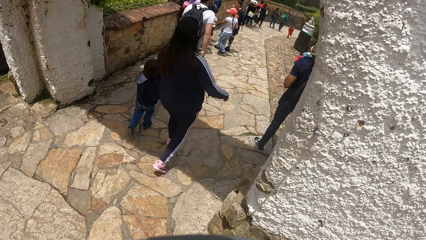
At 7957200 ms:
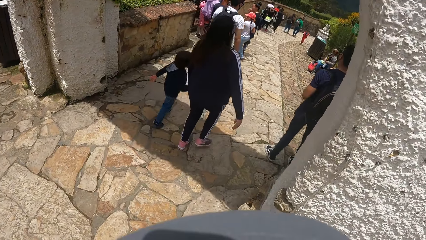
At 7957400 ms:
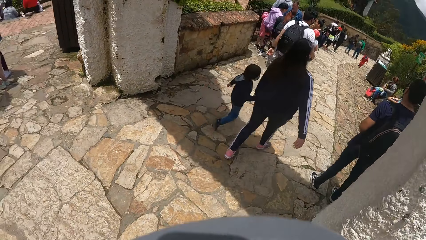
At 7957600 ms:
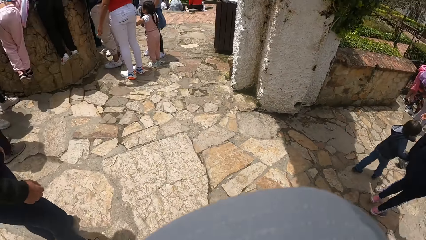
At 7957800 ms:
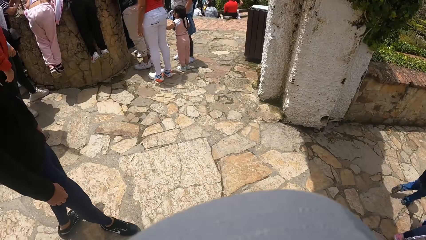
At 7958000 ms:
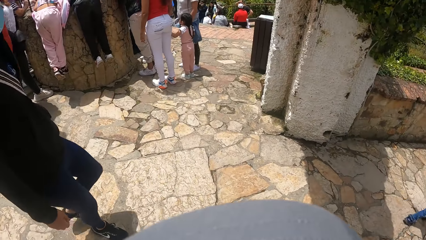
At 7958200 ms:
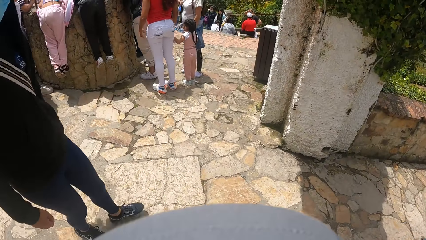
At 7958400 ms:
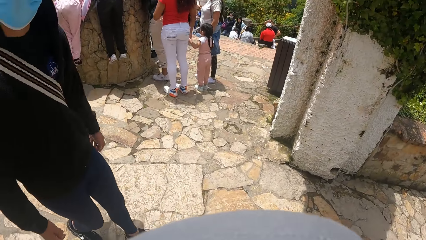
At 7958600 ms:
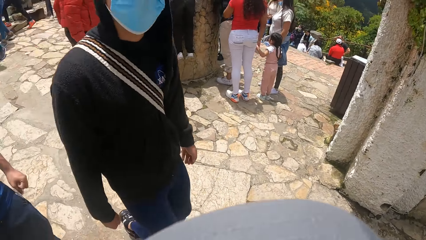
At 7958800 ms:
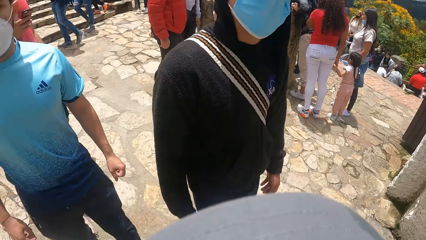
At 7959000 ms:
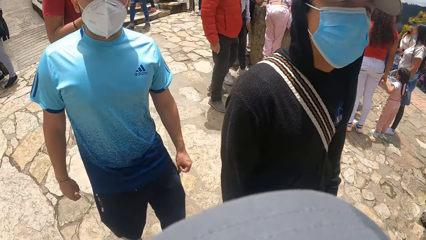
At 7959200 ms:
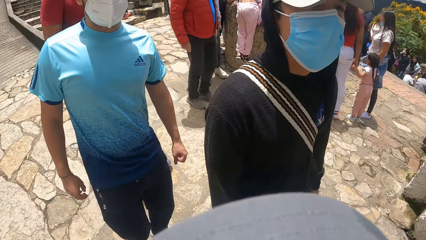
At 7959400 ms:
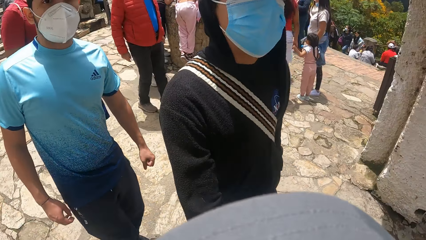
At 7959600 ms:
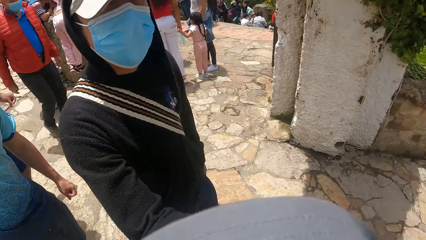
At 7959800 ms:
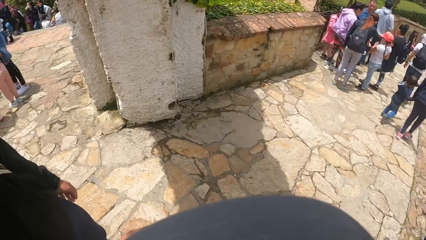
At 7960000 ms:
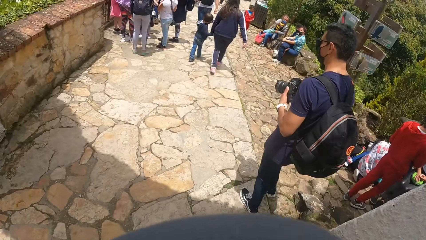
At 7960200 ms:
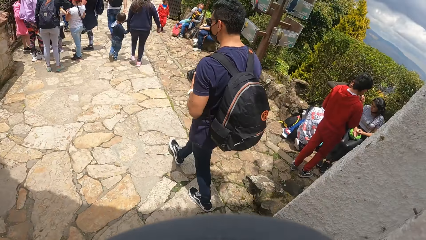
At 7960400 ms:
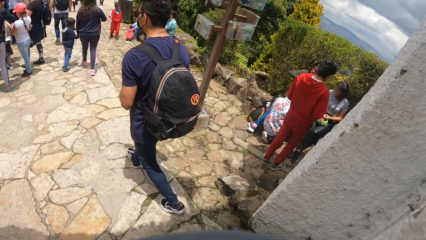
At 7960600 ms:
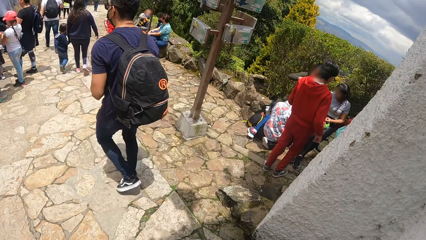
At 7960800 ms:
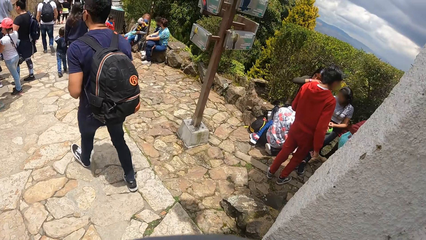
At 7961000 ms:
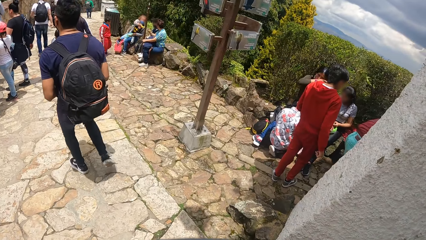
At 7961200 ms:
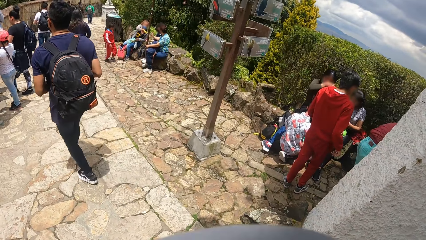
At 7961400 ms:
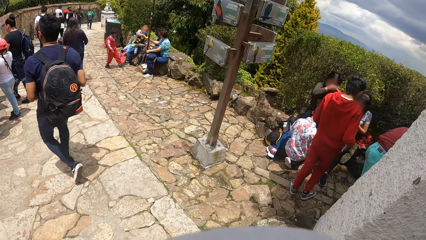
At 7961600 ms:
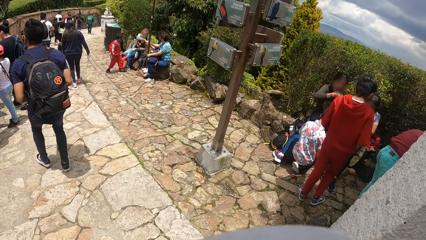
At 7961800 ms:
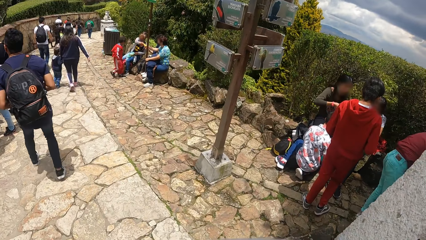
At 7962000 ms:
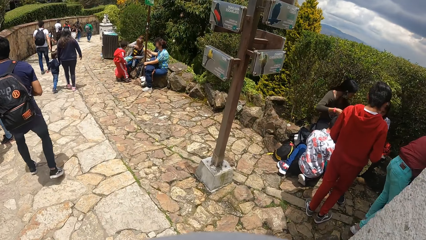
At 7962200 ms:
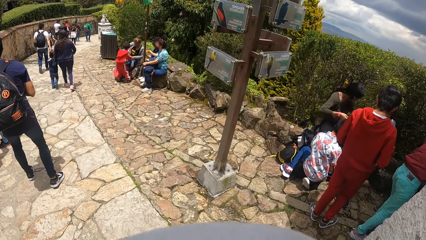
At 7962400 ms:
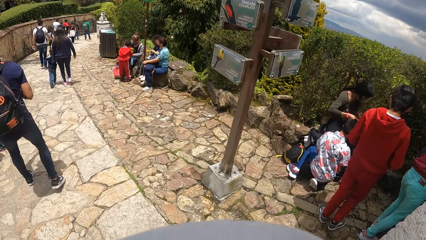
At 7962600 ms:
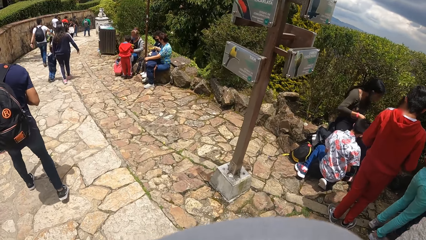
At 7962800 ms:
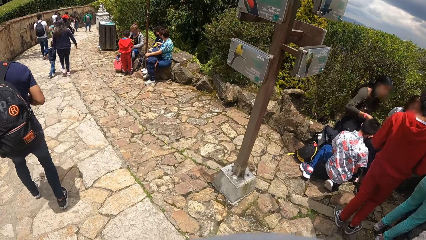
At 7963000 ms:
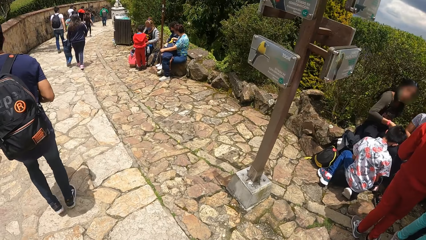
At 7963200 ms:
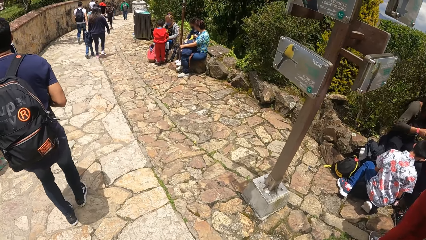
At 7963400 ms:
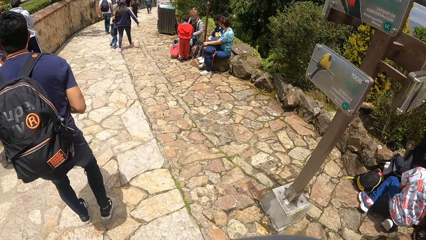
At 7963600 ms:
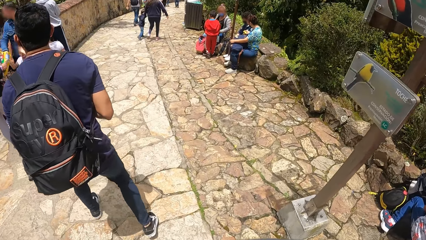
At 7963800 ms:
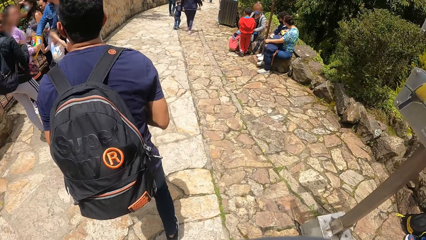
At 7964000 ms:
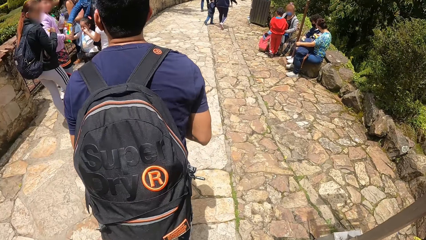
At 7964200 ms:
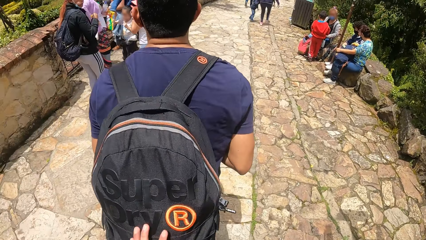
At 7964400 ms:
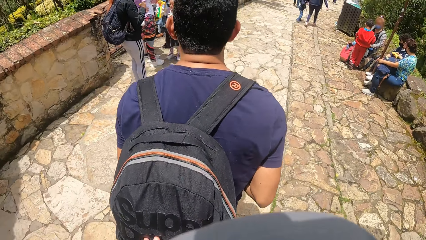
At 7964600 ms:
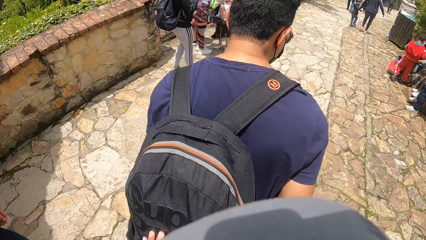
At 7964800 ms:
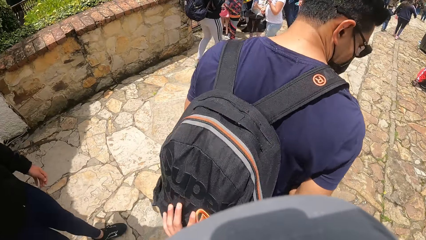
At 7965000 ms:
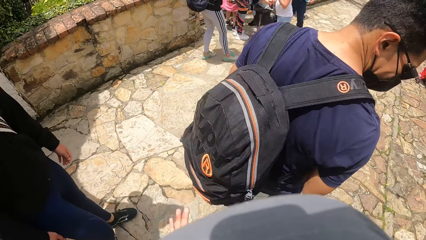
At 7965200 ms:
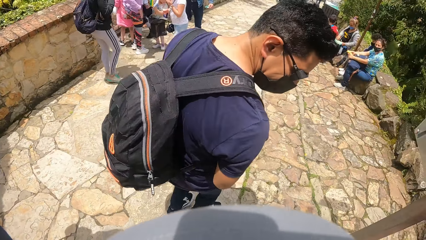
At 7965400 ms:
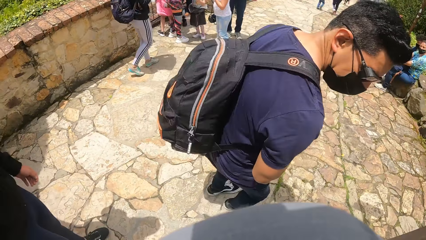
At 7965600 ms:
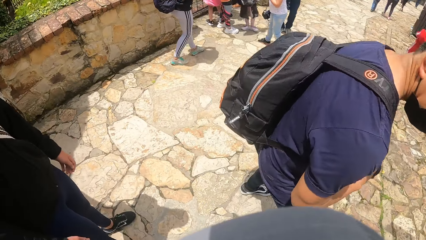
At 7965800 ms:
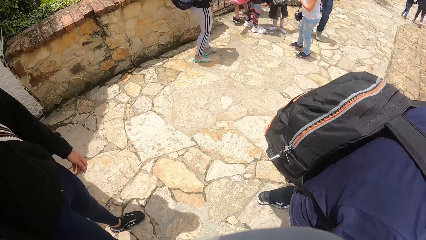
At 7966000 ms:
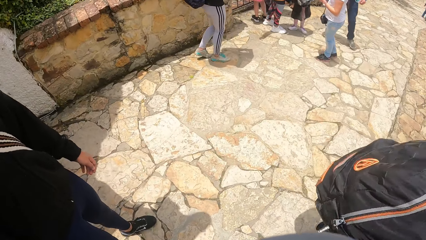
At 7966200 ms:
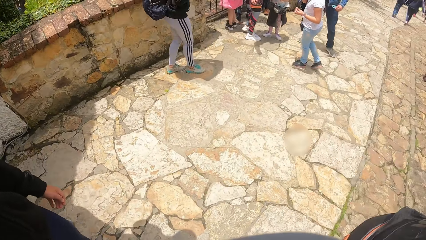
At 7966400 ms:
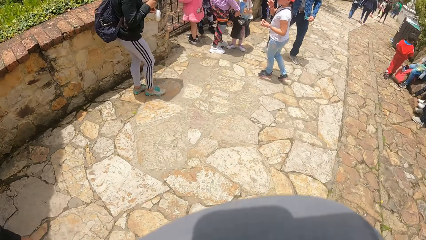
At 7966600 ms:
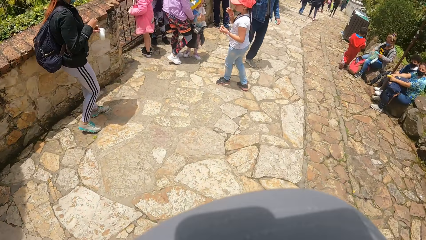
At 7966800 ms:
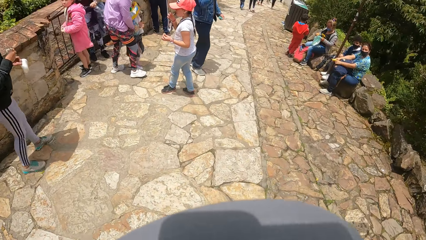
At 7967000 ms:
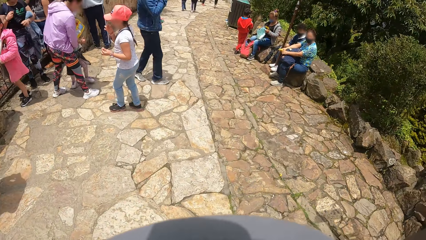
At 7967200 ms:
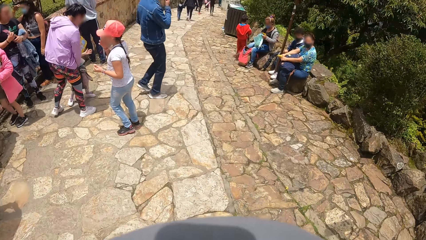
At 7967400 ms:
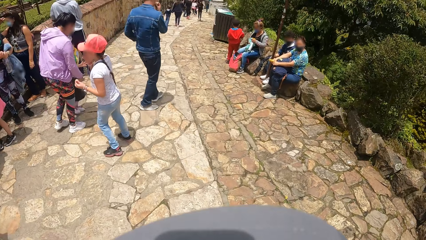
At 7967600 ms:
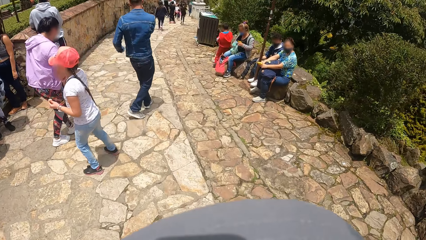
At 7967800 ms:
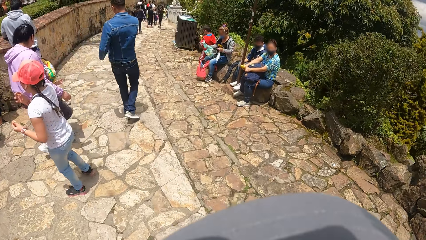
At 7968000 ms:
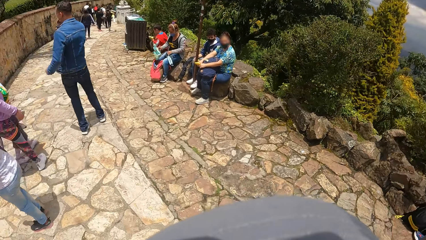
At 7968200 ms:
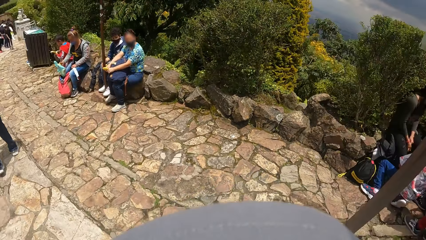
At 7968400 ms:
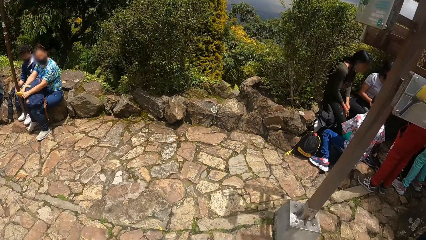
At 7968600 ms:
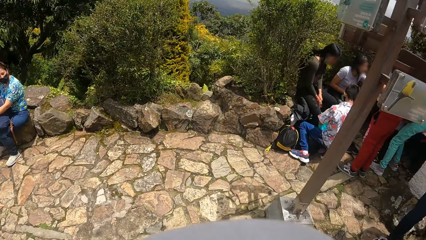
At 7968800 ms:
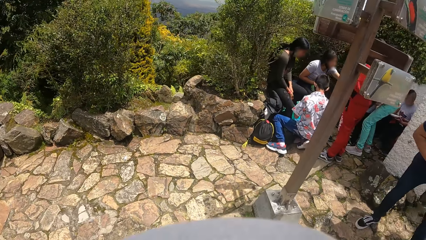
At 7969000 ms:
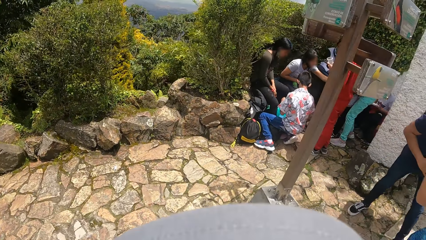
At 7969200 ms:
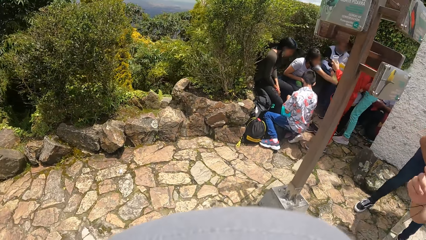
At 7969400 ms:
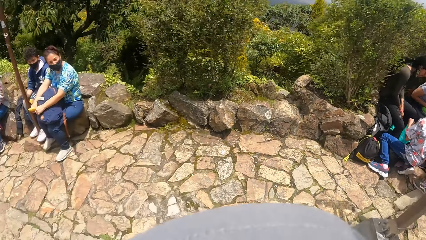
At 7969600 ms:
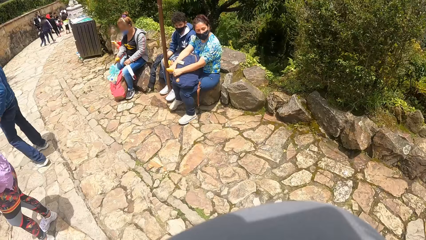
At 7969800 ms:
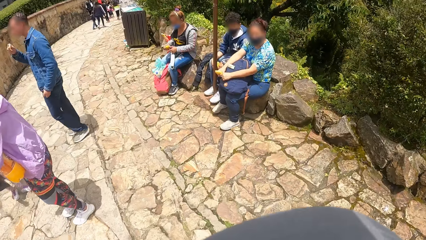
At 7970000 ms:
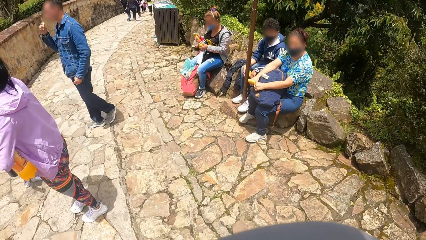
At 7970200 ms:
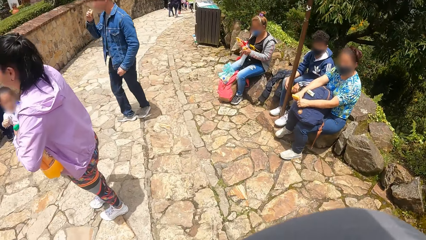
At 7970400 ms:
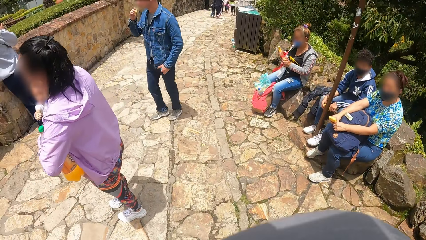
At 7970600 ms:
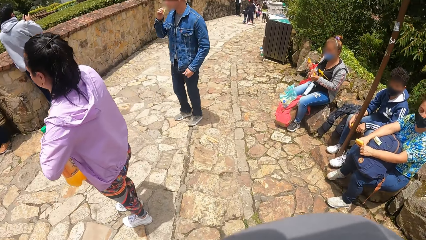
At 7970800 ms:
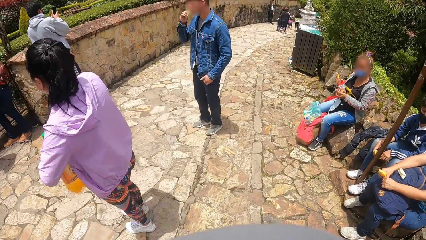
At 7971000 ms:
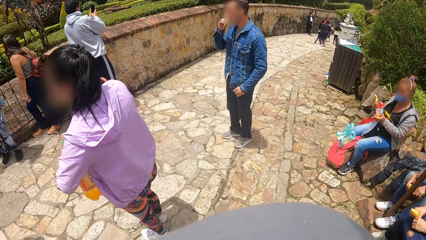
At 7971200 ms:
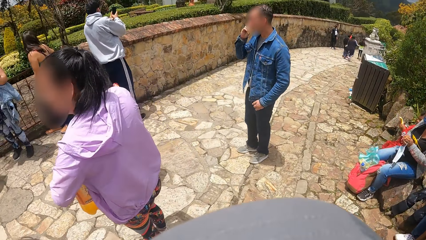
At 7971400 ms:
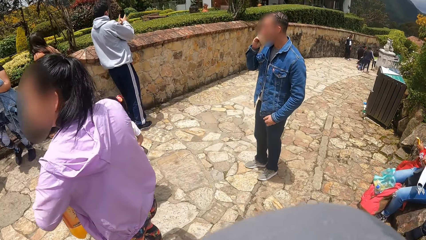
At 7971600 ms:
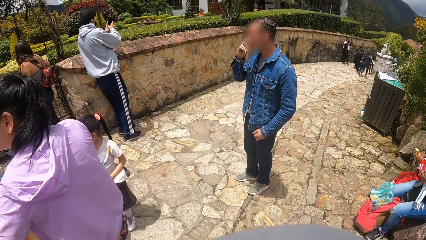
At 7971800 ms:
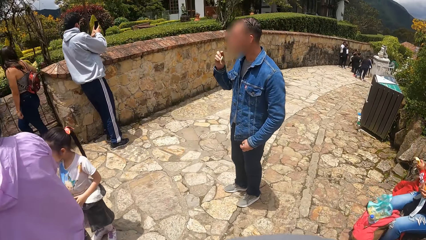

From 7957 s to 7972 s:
A male stretches a hand. The camera wearer walks along the pavement. Another male bumps into the camera wearer. The camera wearer touches a backpack on a man with his left hand. He walks along the pavement. He looks around the area. He walks along the pavement.
